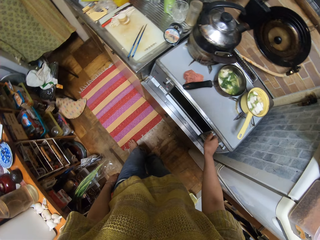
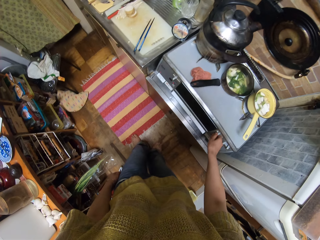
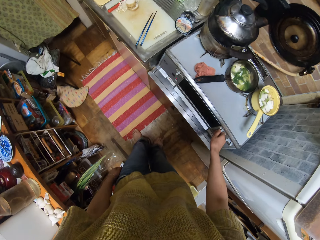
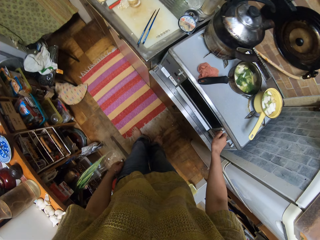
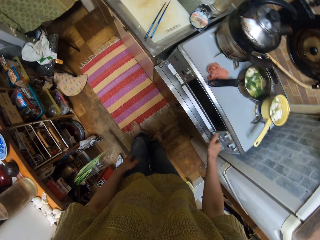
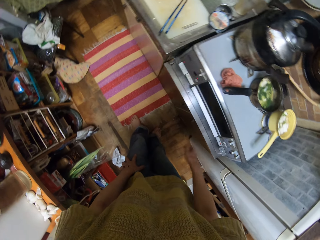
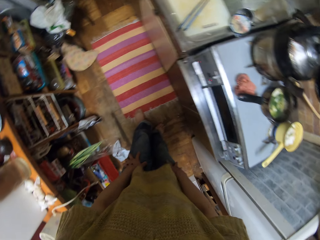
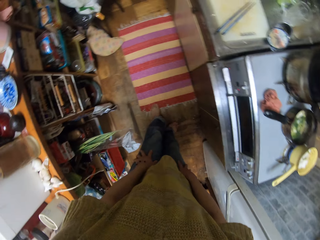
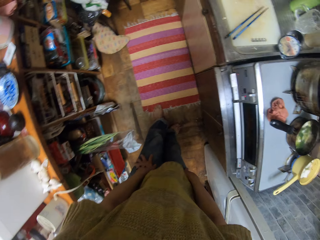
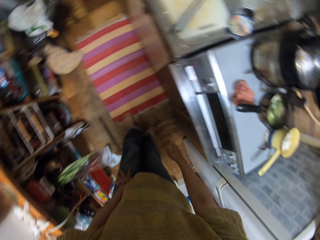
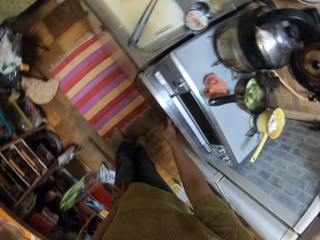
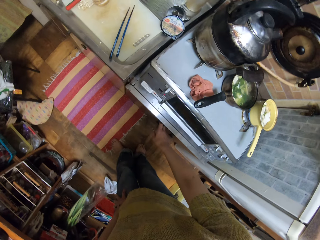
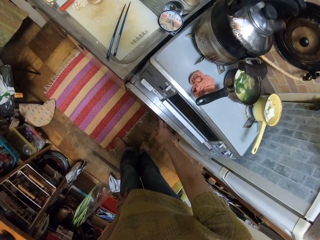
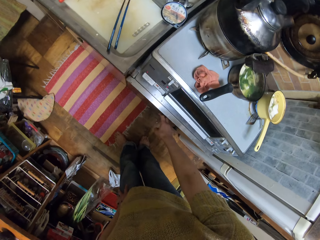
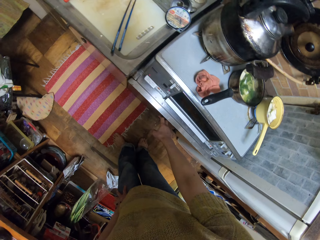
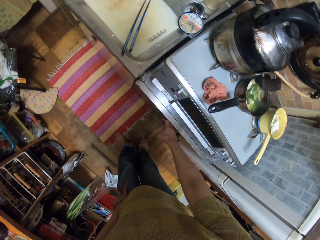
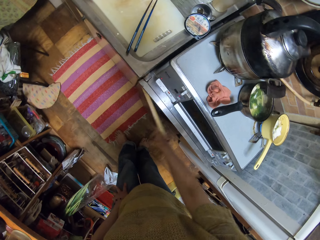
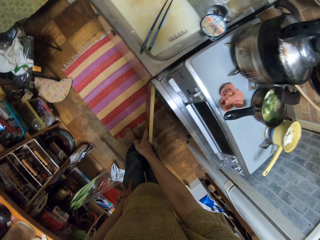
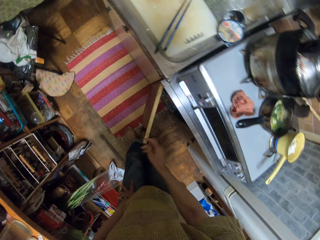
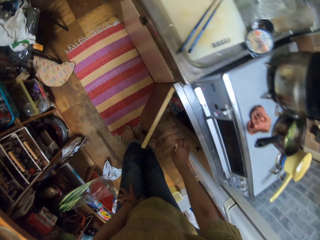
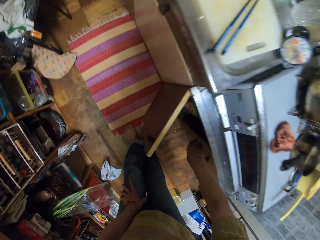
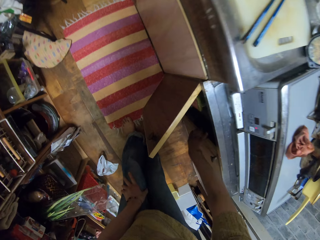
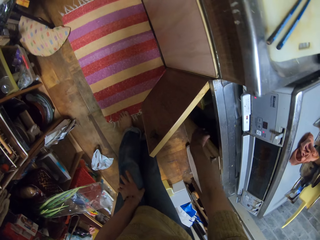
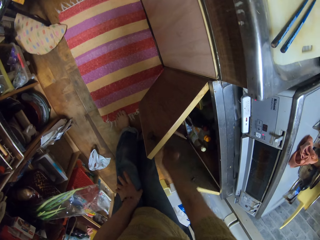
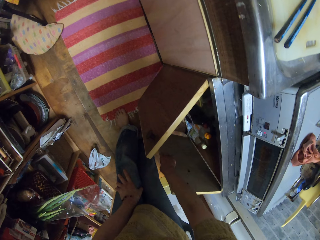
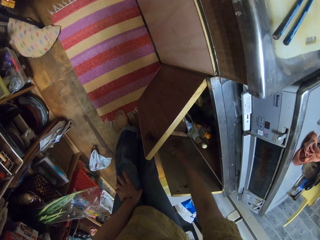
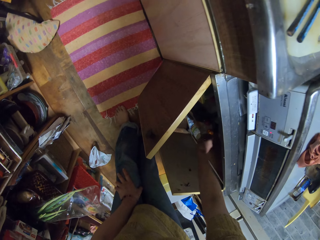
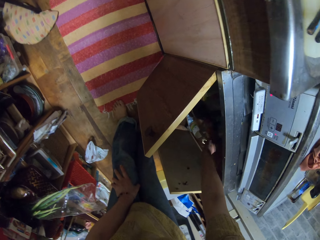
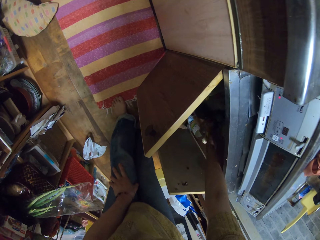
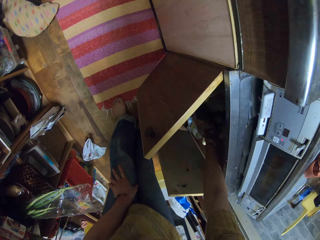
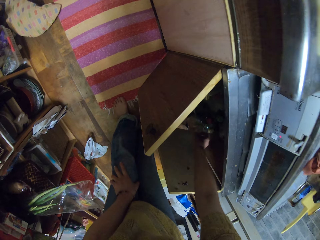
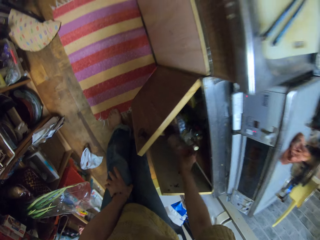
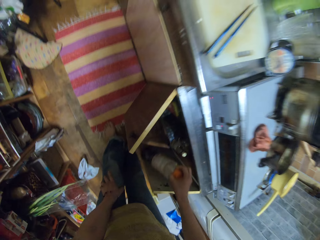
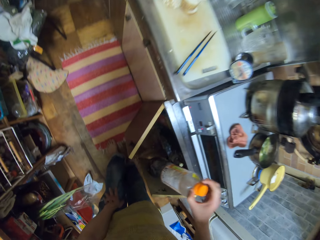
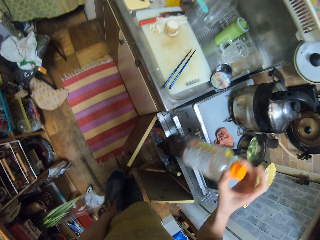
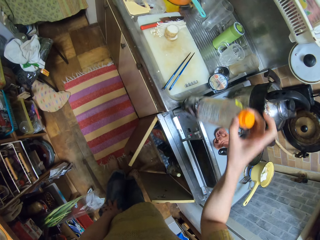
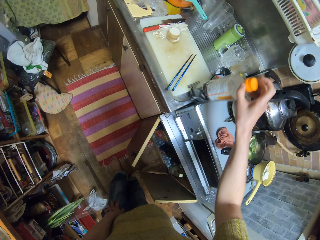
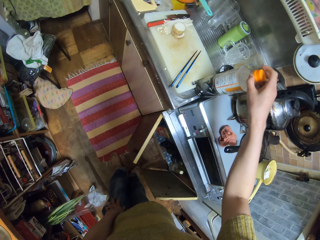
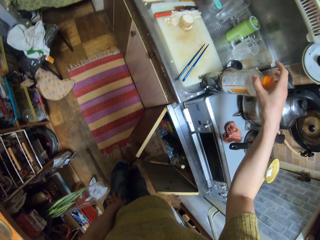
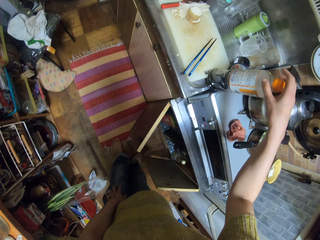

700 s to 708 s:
The camera wearer adjusts the cooker with her hand. She opens a kitchen cabinet. She picks up a bottle of liquid from the kitchen cabinet. She drops the bottle of liquid on the chopping board.
